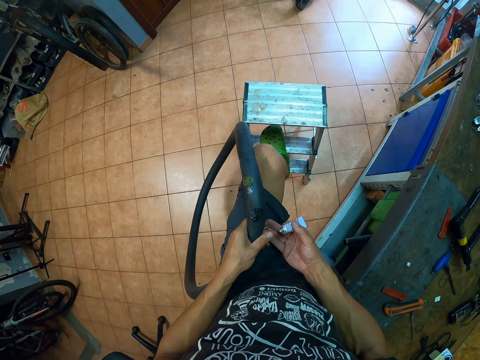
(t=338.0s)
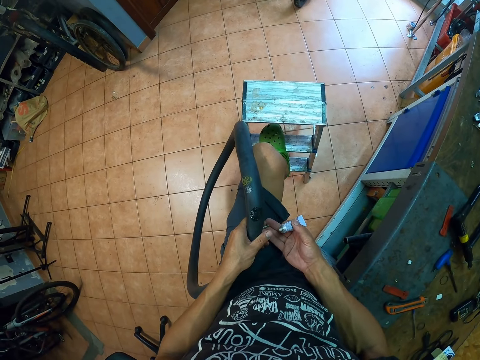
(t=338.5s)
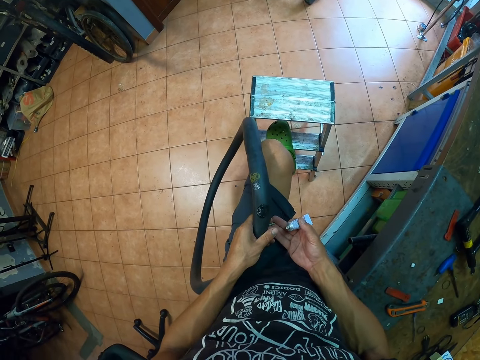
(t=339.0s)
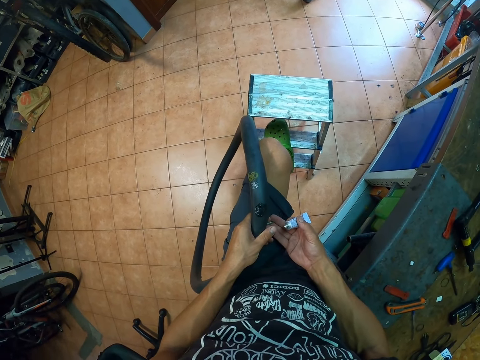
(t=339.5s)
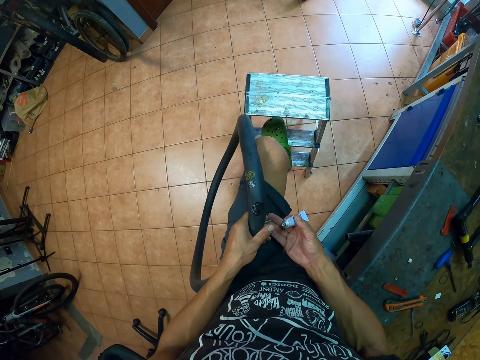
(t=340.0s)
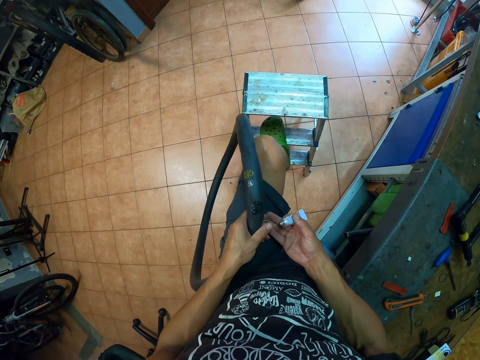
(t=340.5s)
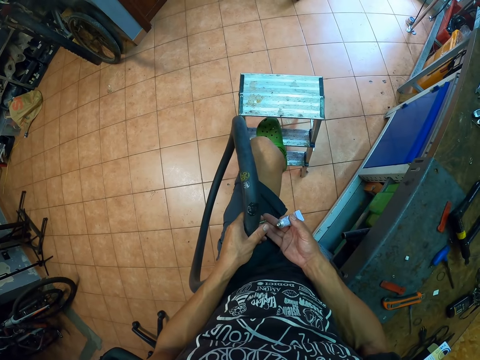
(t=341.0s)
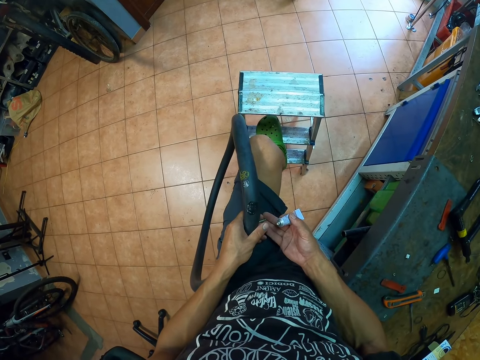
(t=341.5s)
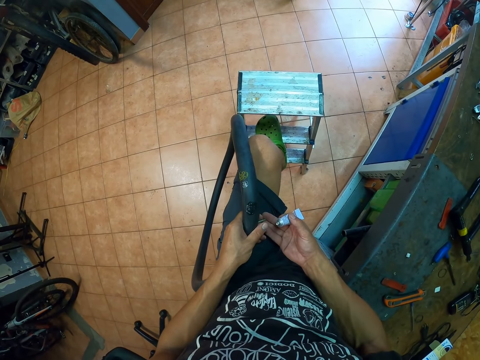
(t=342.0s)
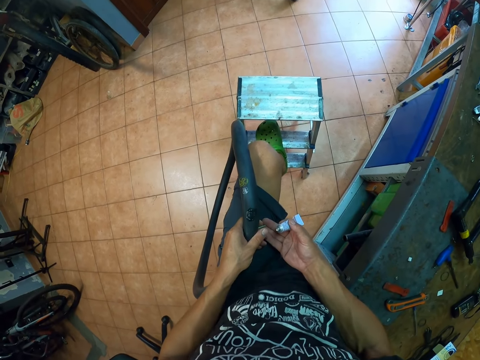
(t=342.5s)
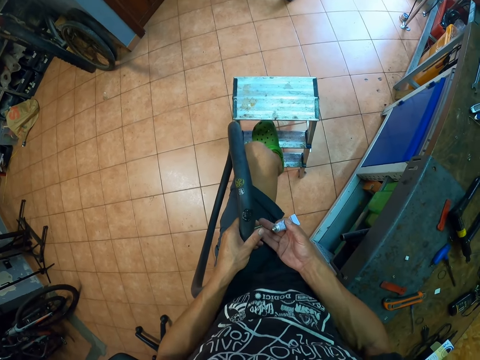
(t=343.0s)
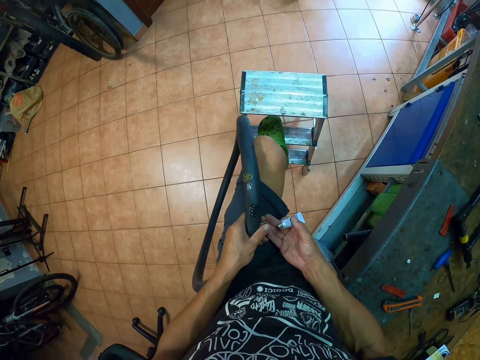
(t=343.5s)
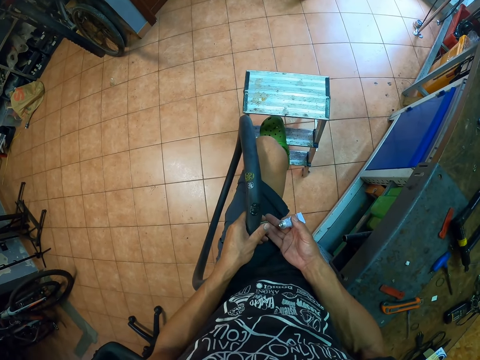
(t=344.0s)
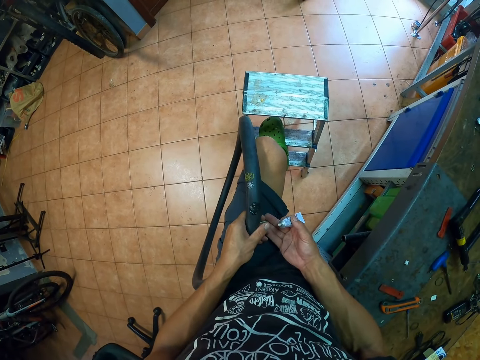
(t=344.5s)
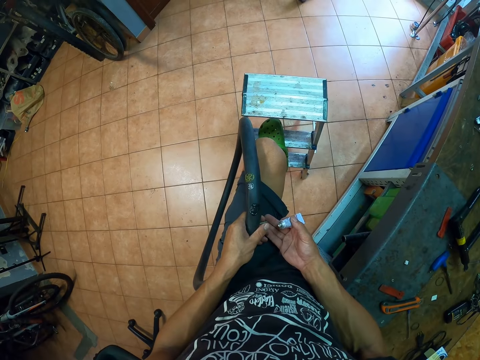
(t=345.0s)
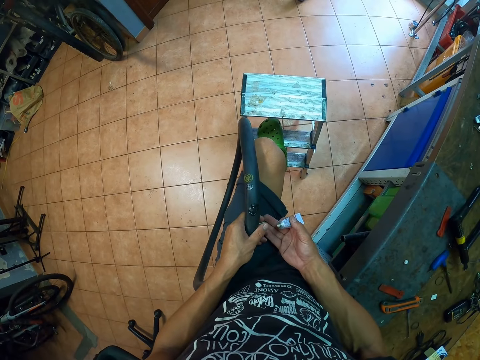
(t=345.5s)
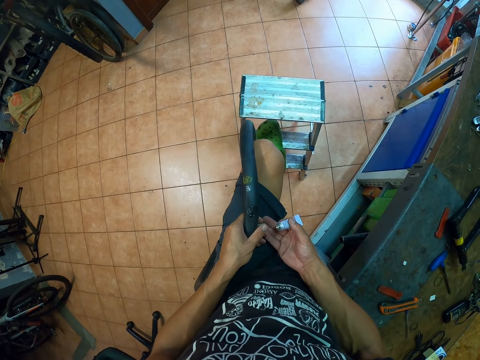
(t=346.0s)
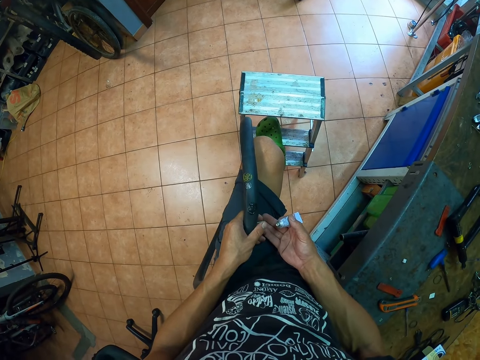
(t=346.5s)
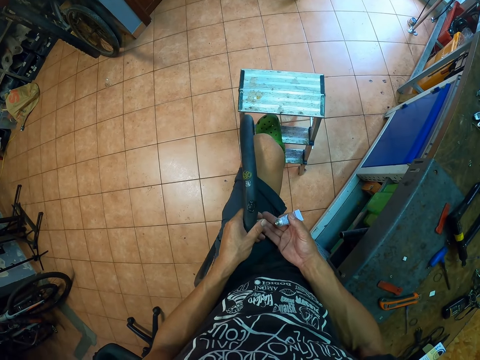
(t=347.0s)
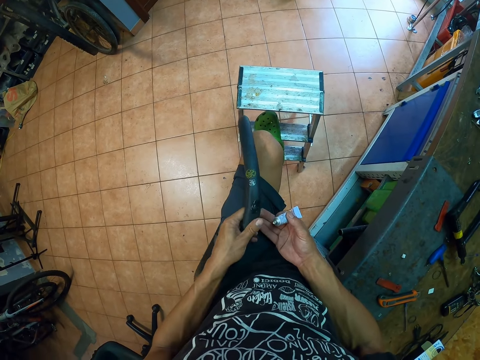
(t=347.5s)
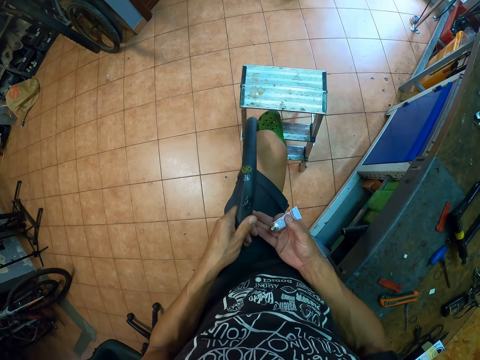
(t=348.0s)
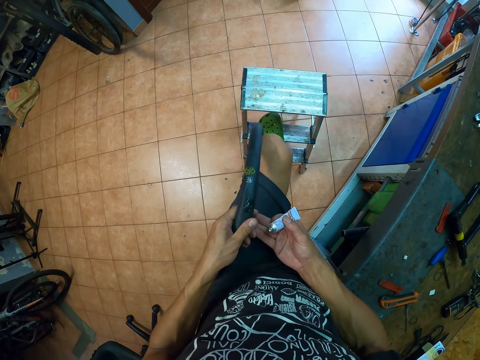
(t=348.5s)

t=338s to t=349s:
The camera wearer adjusts a metal rod on a tire pipe. He adjusts the tire pipe on his lap.

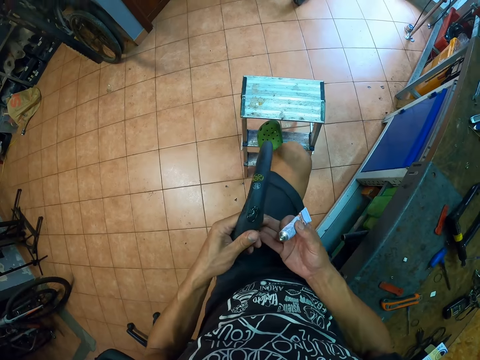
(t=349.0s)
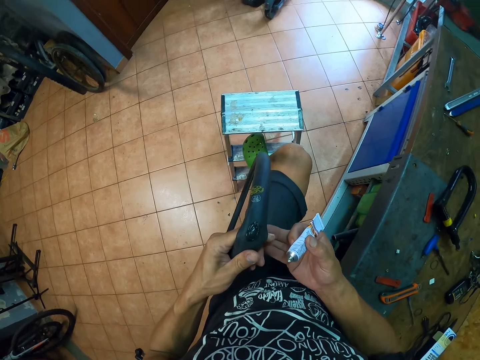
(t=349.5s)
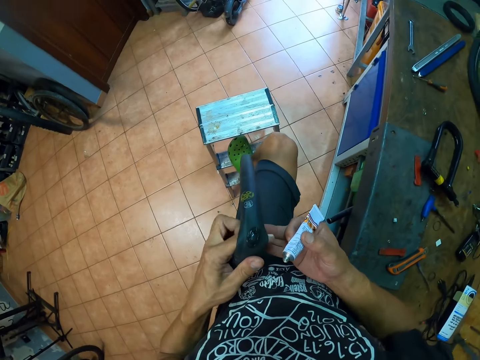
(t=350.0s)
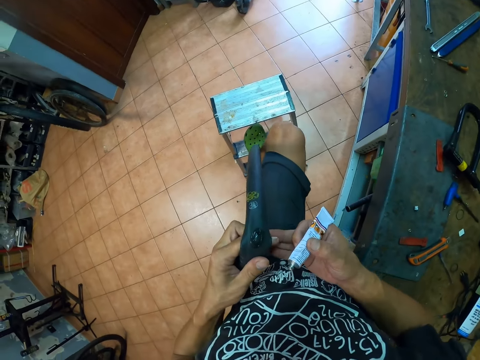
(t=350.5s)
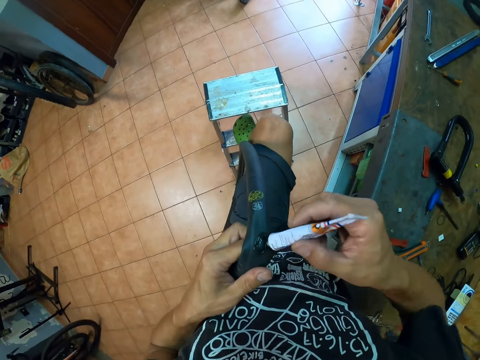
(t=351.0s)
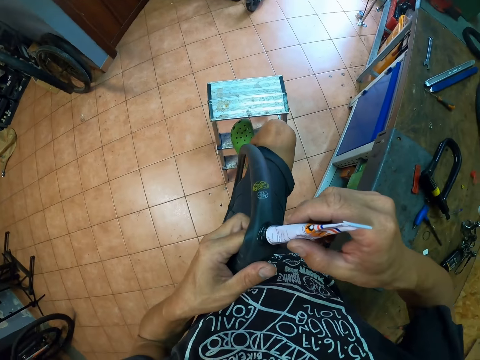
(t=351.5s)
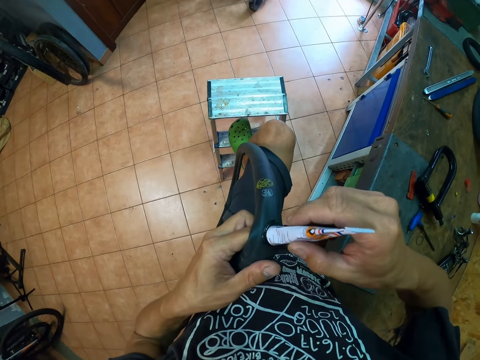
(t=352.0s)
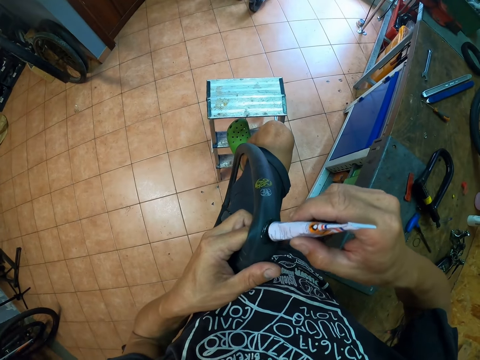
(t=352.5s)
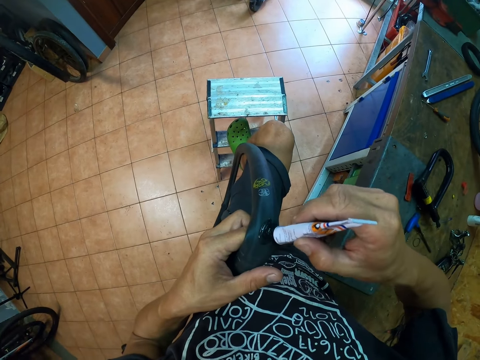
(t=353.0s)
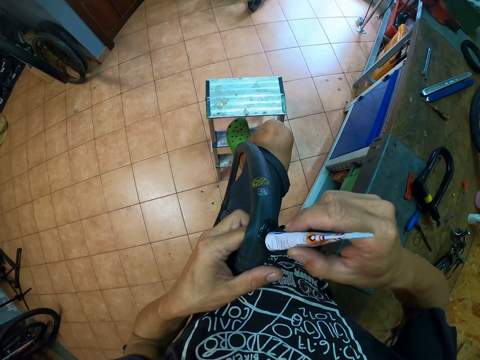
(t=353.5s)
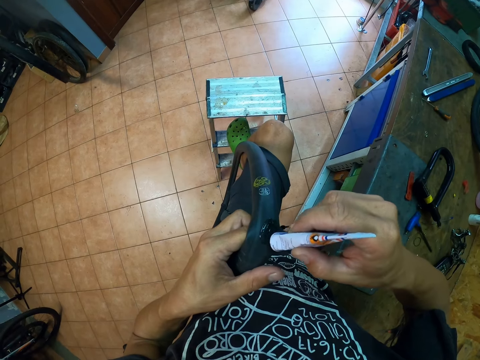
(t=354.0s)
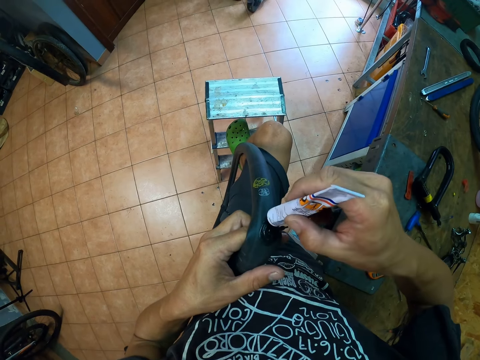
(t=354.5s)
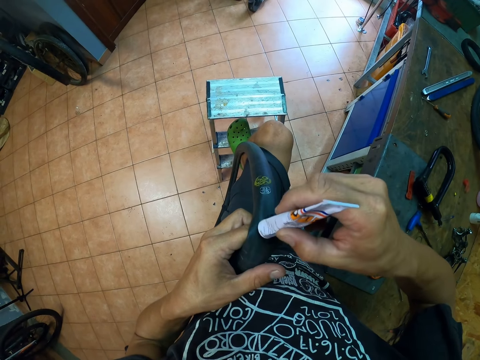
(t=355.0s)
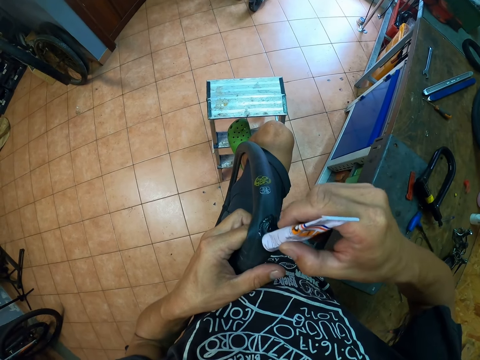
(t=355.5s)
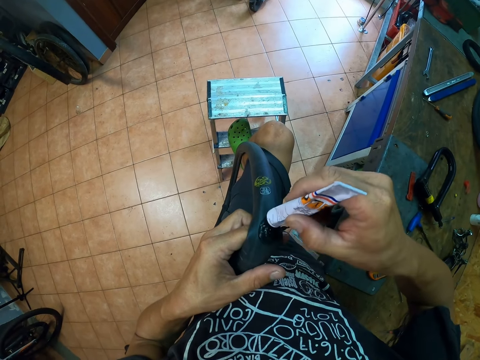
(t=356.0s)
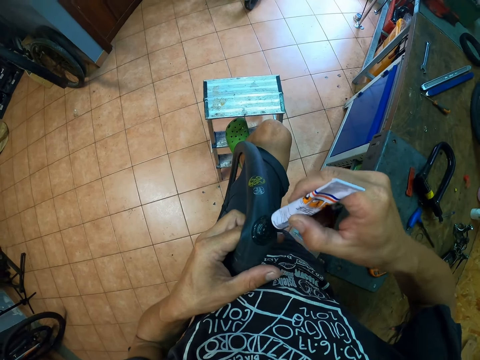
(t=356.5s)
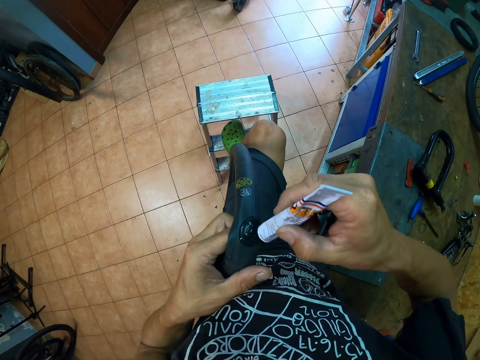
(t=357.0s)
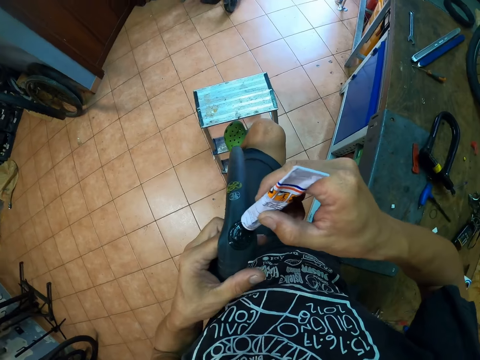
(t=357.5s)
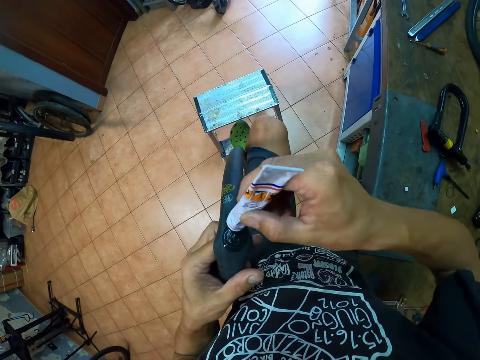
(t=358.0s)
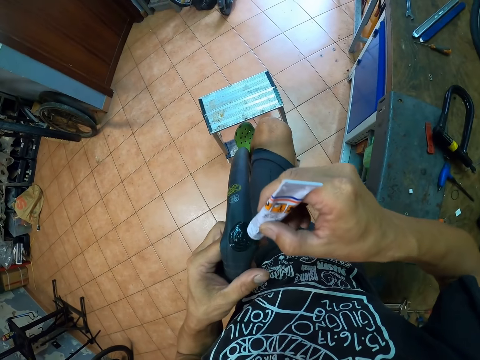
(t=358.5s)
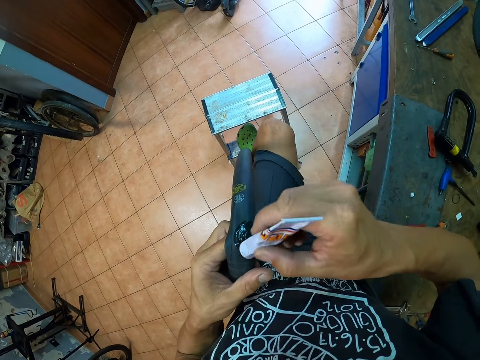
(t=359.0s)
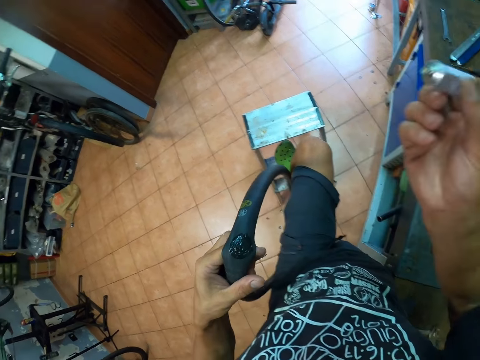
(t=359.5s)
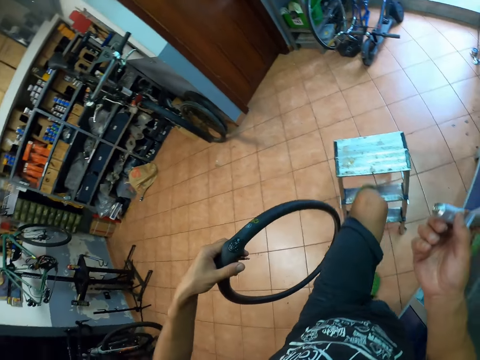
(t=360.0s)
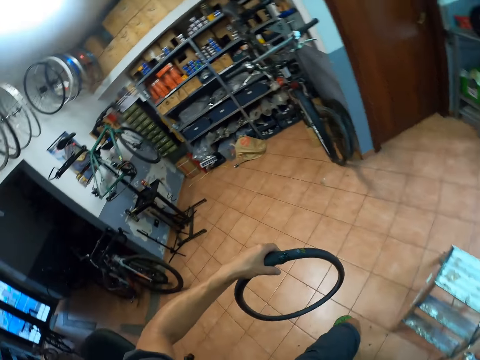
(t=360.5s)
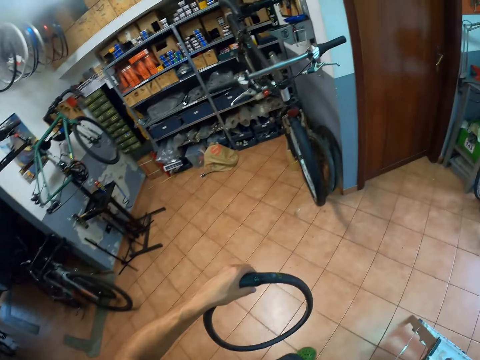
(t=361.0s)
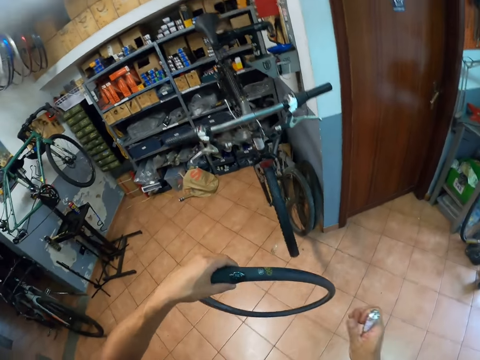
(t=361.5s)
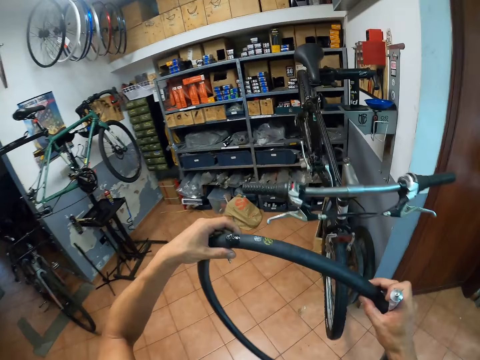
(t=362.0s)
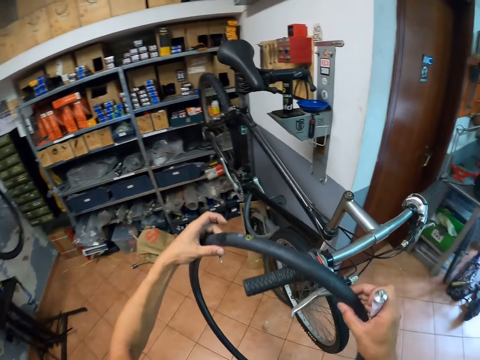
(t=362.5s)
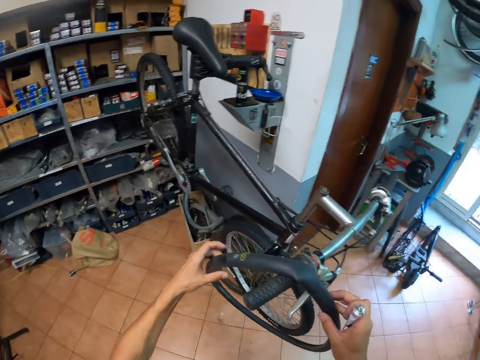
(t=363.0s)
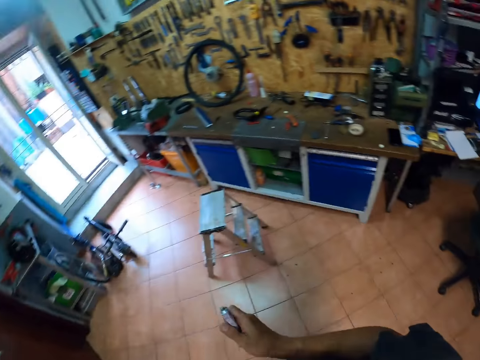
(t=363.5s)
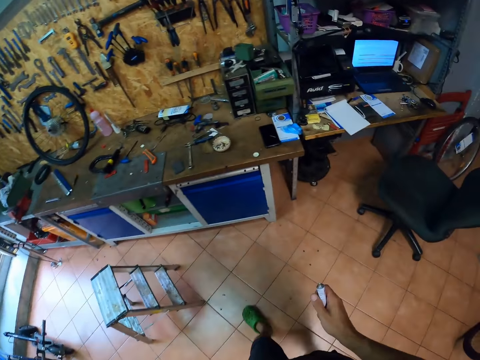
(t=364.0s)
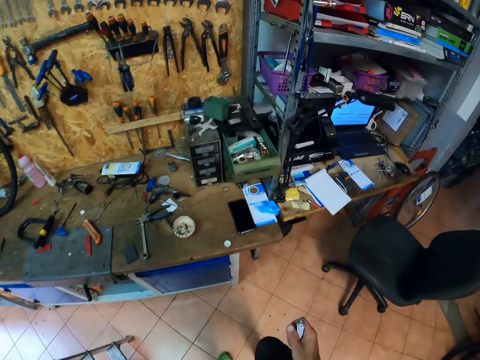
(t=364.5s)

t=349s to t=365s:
The camera wearer adjusts a metal rod on a tire pipe. He spreads glue from the glue tube in his right hand onto the inner tube. He steps down from a ladder and walks around a garage. He holds the inner tube with both hands. He hangs the inner tube on the handle of a bicycle with both hands. He walks around the garage.
